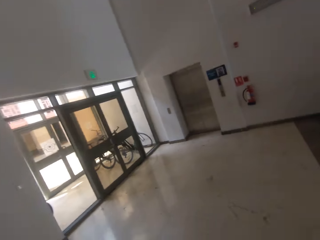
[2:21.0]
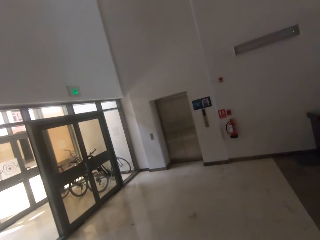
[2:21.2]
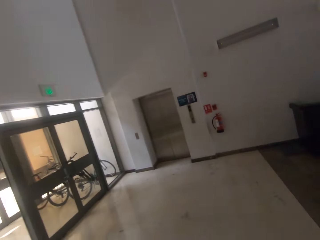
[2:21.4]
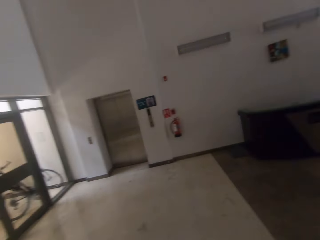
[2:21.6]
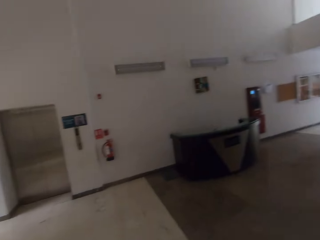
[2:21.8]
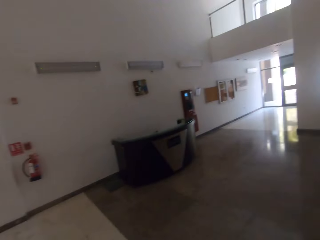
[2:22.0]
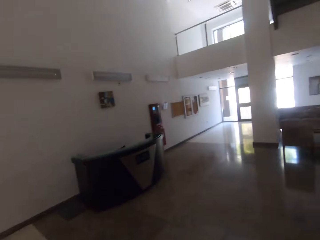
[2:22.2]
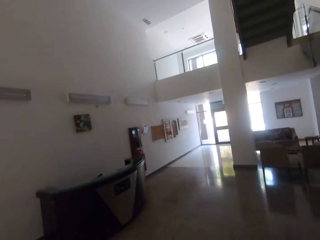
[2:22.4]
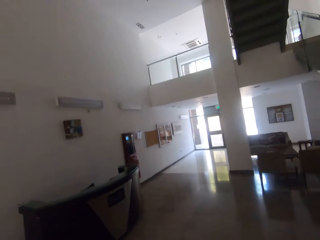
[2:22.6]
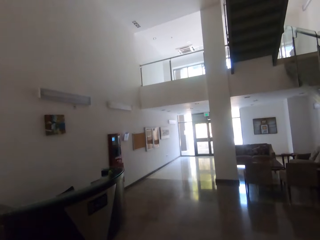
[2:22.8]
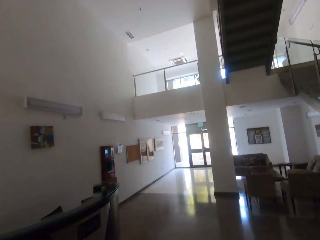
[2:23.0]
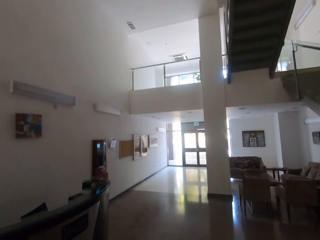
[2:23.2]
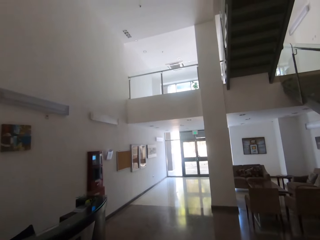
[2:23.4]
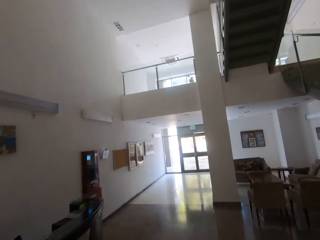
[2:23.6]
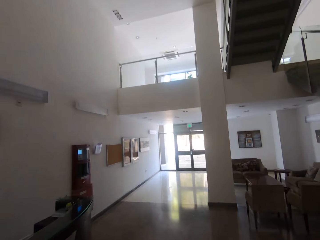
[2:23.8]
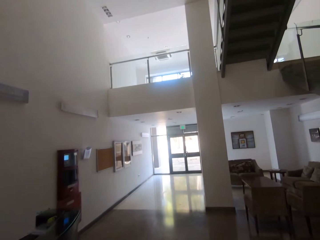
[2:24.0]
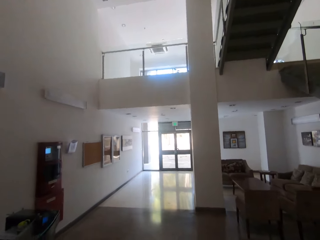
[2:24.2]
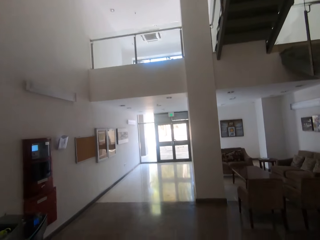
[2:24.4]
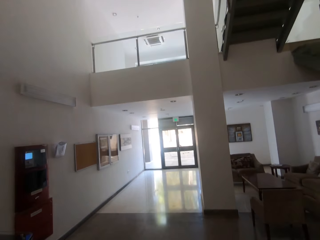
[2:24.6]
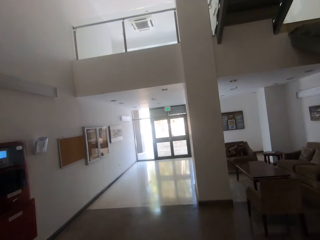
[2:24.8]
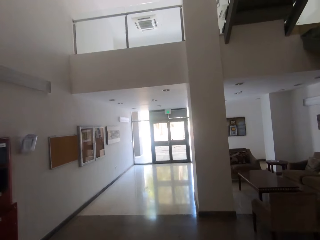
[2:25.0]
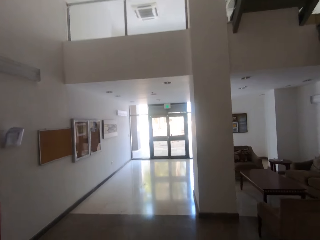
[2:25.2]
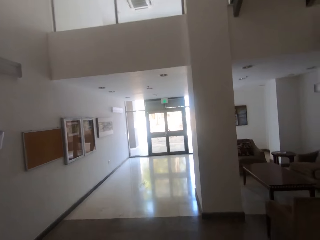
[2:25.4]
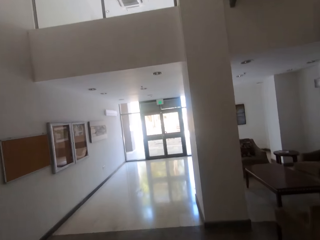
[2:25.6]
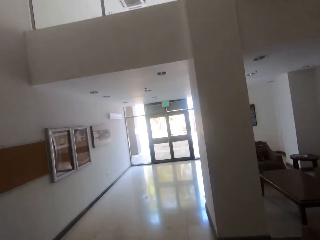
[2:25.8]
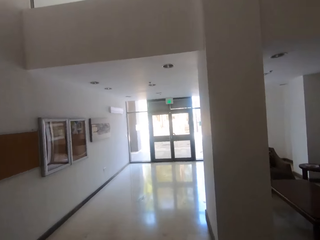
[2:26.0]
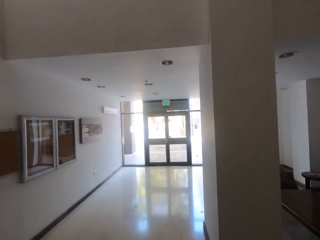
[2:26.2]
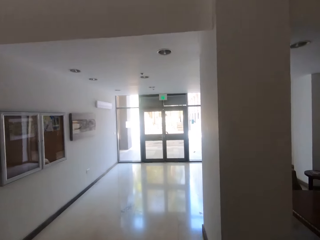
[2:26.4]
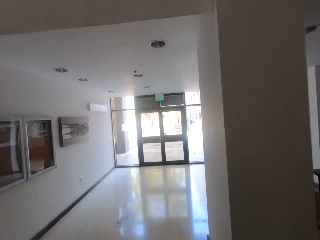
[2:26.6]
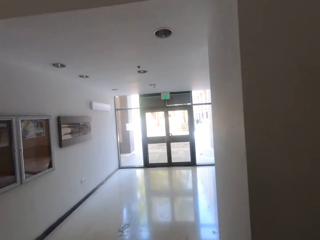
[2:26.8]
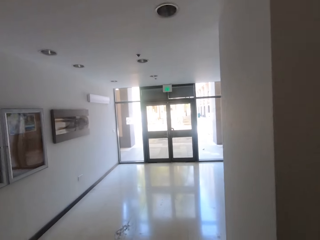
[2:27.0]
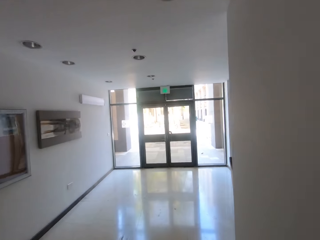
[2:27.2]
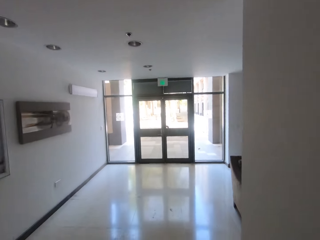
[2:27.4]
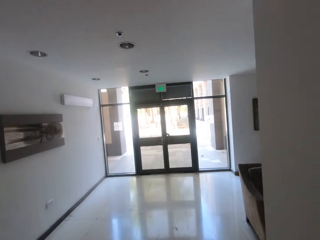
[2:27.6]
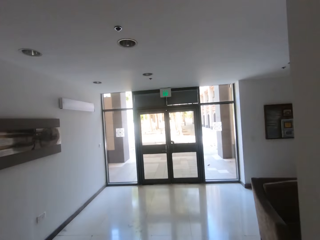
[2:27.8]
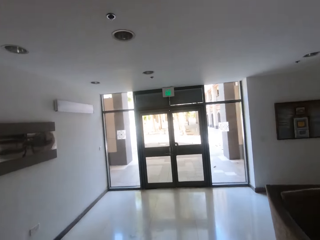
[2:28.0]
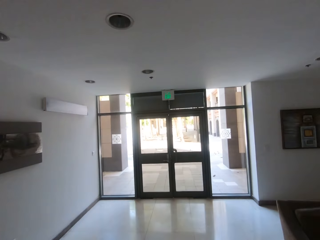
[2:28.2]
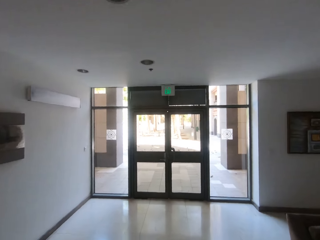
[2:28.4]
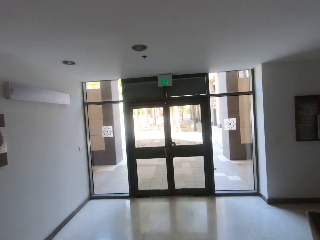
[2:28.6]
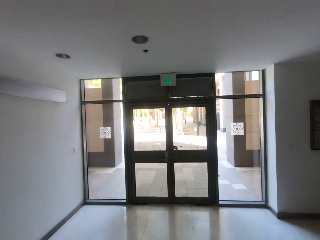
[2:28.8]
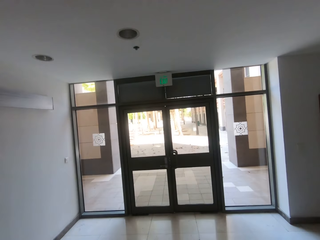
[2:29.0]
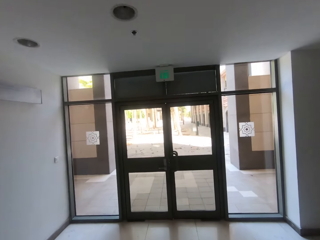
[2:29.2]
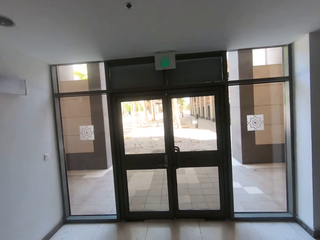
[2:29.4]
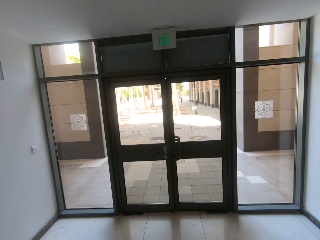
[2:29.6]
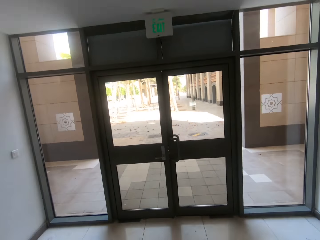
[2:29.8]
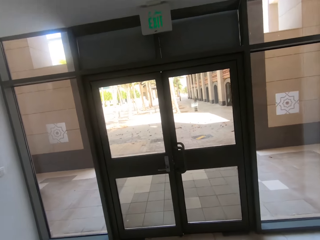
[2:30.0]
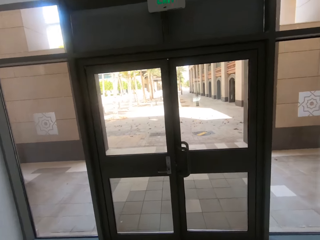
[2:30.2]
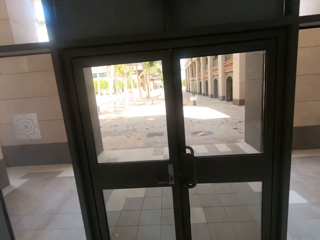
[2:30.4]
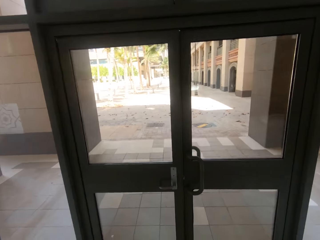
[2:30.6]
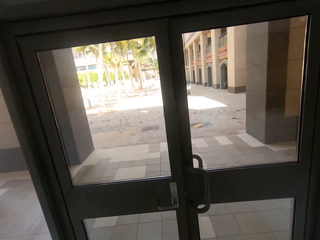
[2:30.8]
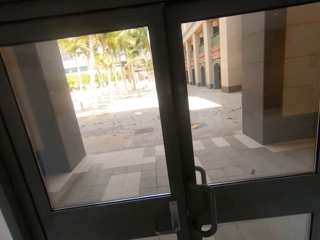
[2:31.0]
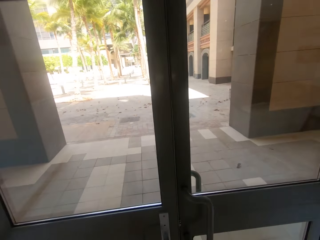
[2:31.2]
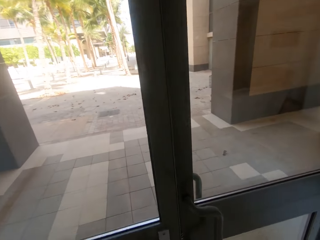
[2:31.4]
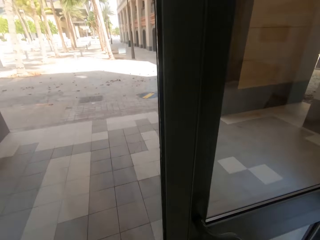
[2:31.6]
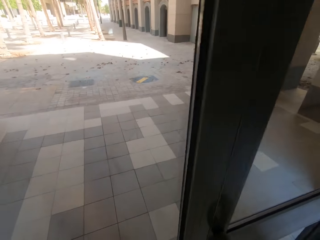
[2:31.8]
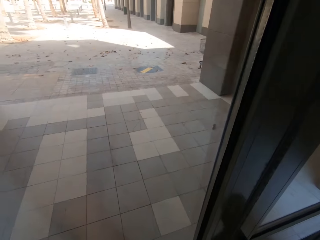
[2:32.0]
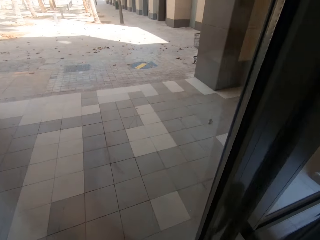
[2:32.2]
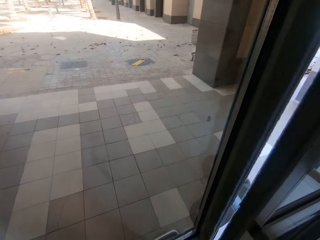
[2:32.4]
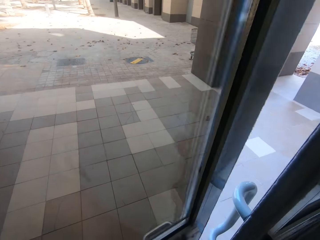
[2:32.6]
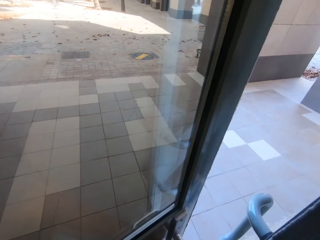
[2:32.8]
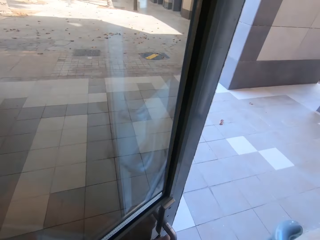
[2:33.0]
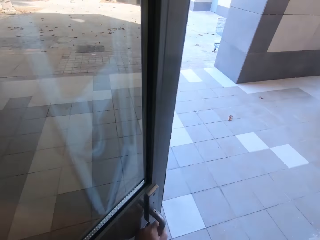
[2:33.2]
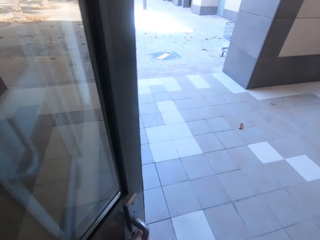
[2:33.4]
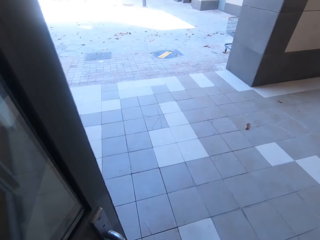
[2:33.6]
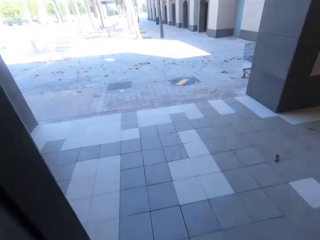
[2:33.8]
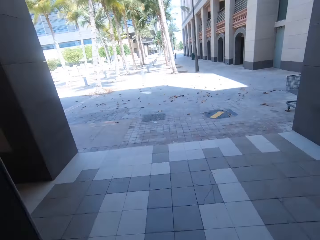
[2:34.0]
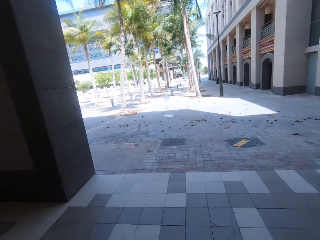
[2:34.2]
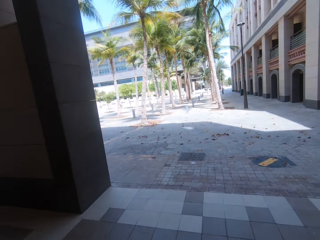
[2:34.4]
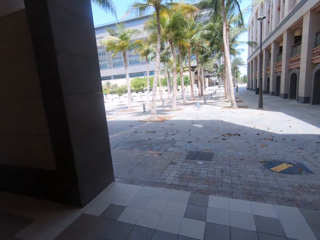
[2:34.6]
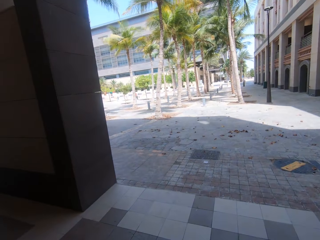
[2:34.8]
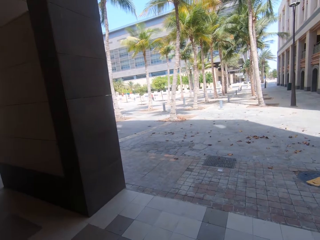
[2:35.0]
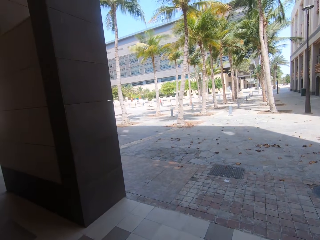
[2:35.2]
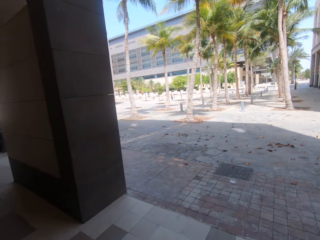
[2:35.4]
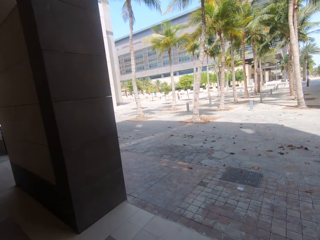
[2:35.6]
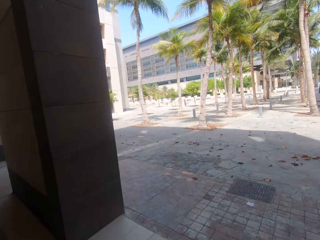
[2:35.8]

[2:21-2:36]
The camera wearer walks to the door. They open the glass door.

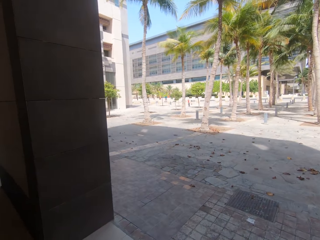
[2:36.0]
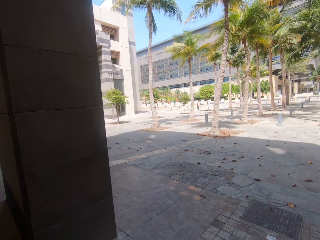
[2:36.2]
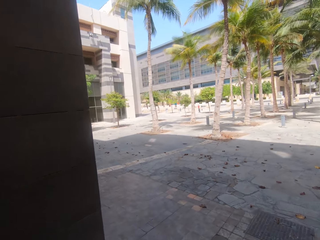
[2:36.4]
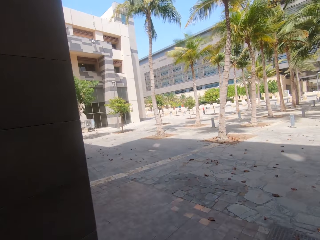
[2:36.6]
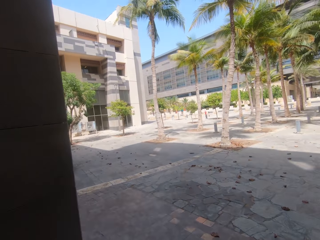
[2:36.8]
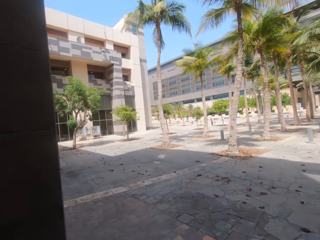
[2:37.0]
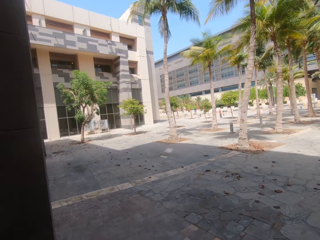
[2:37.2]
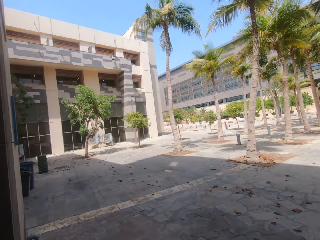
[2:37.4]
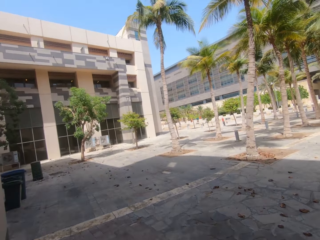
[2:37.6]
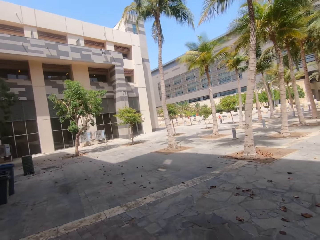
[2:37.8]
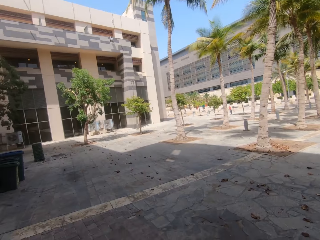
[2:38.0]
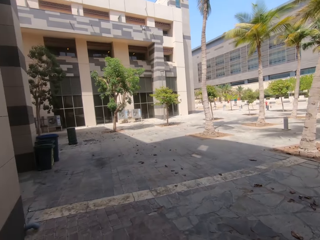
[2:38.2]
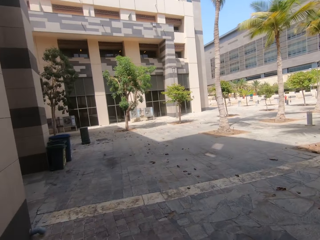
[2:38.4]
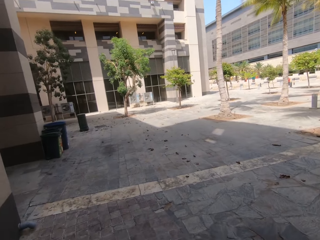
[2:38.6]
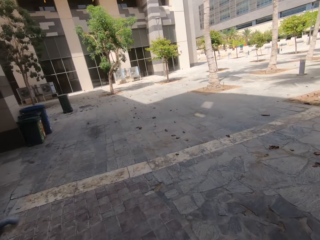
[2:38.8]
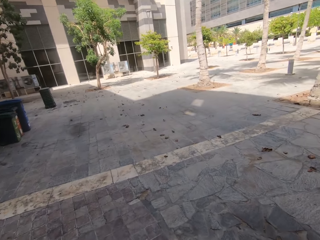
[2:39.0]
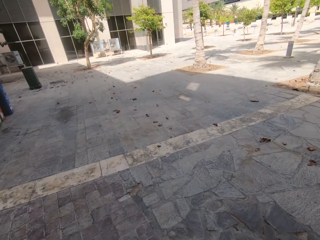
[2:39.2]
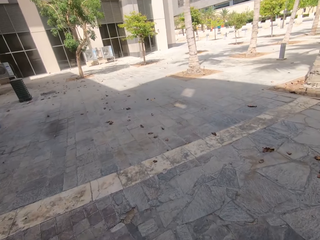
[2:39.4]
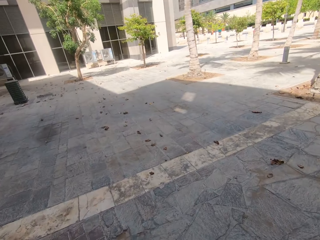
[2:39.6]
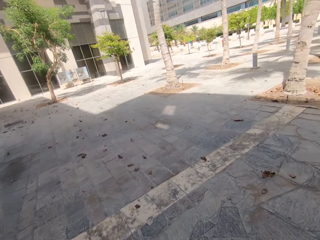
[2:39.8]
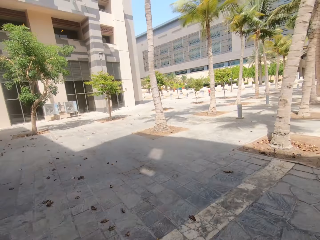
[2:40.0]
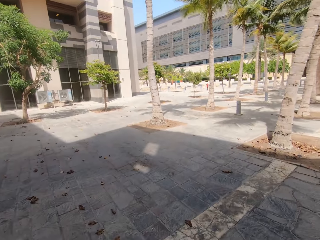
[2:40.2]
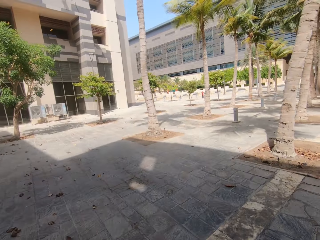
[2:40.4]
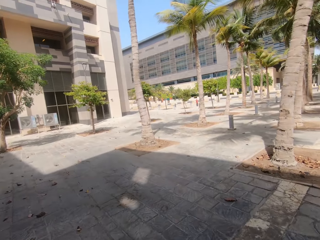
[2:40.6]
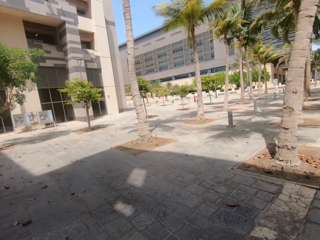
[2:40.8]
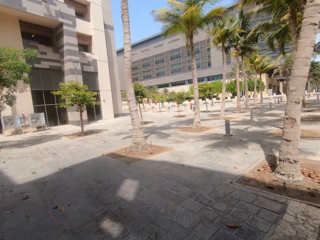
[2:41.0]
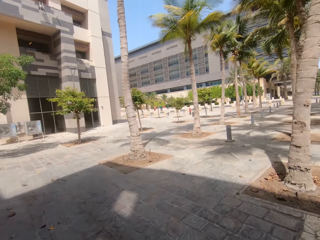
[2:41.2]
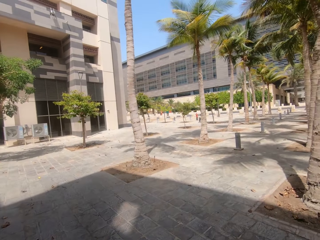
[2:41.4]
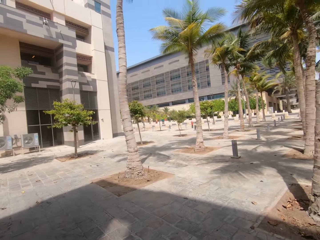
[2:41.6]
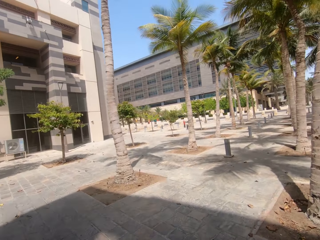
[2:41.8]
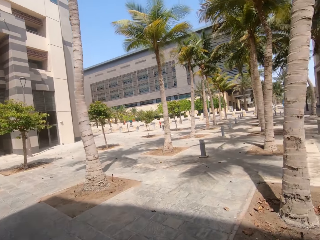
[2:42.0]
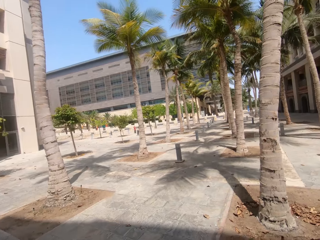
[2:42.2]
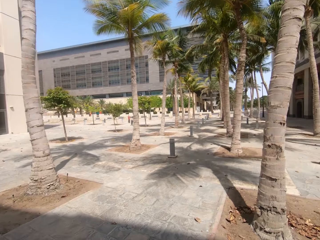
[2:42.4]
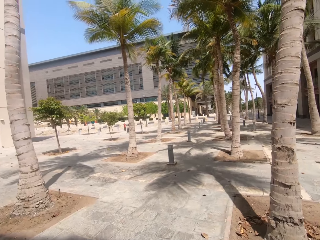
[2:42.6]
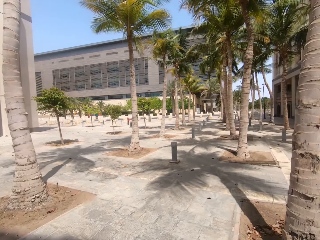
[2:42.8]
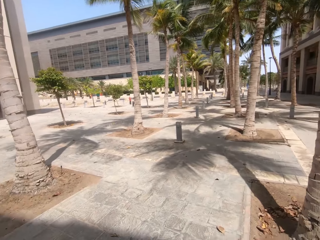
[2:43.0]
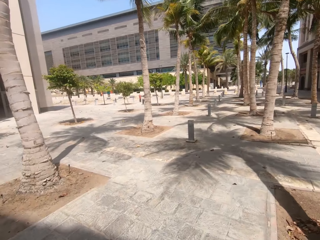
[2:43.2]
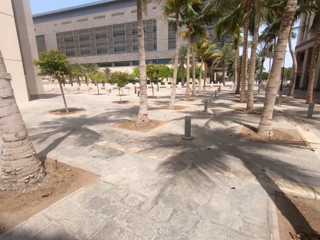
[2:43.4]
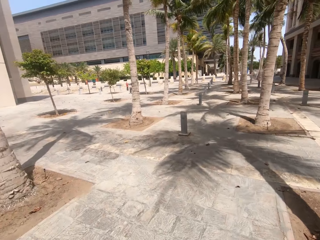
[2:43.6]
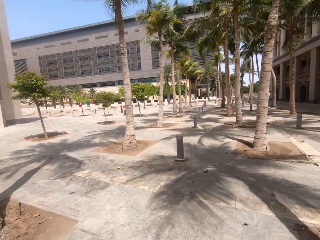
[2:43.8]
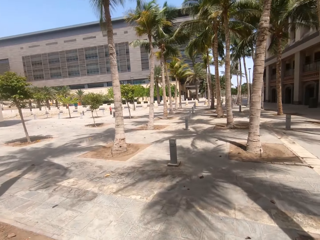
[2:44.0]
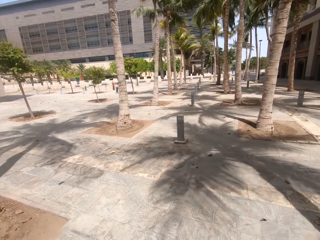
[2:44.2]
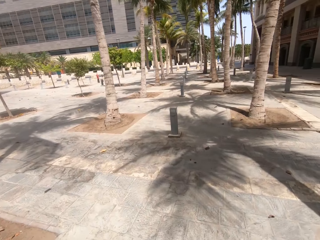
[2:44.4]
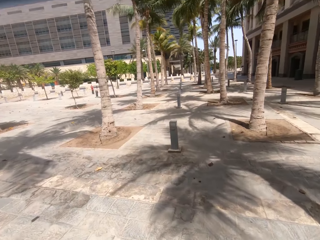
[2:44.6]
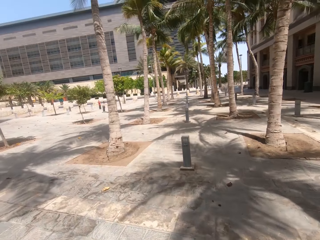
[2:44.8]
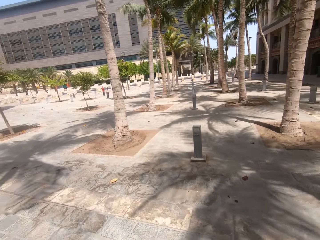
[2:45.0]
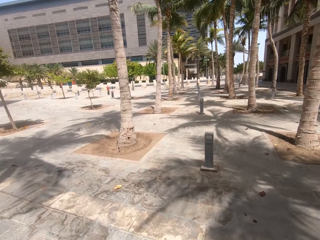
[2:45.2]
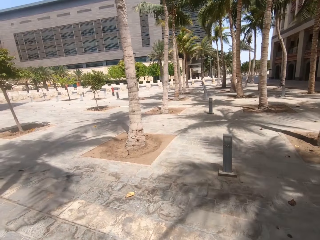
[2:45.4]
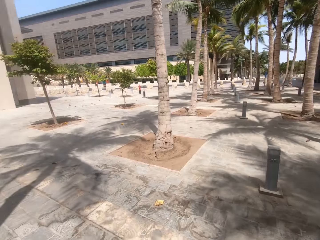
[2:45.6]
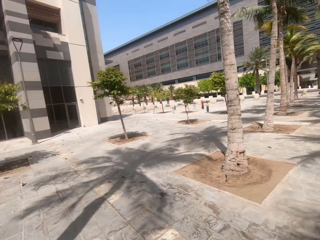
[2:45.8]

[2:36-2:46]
The camera wearer walks outside across the streets.
